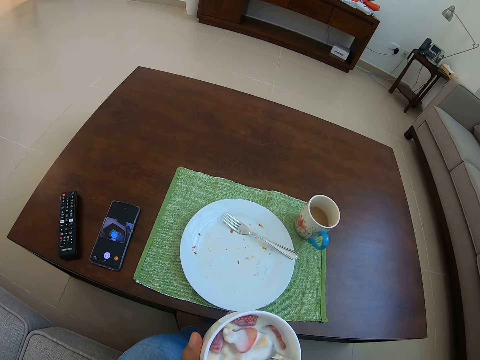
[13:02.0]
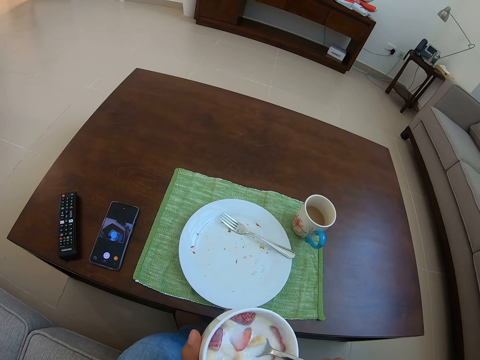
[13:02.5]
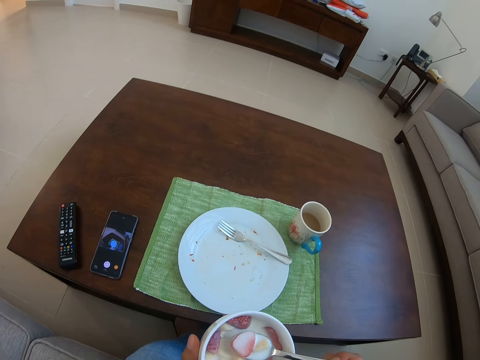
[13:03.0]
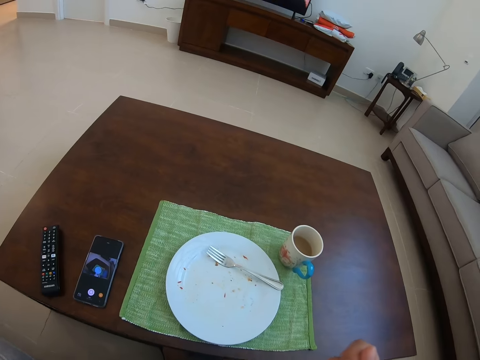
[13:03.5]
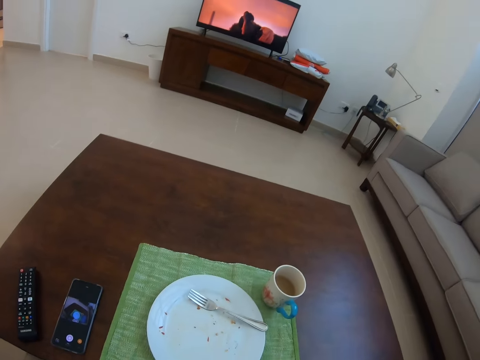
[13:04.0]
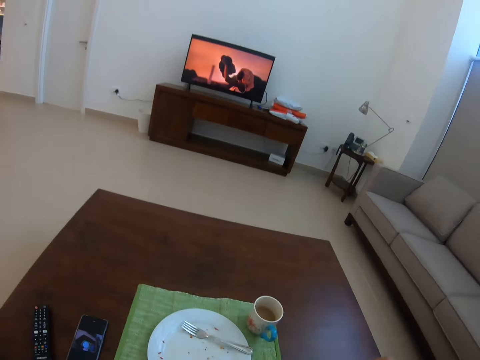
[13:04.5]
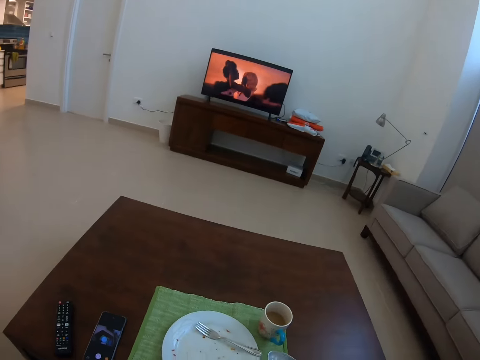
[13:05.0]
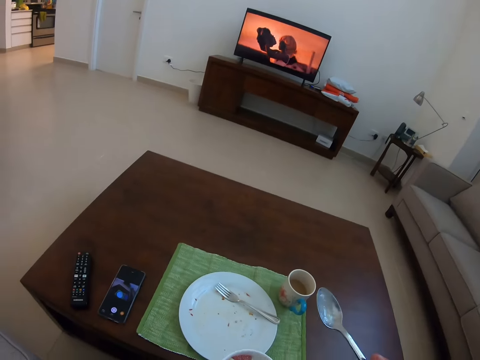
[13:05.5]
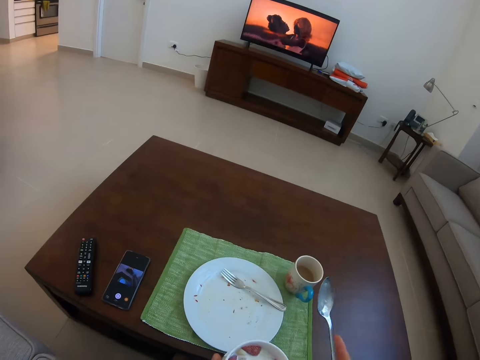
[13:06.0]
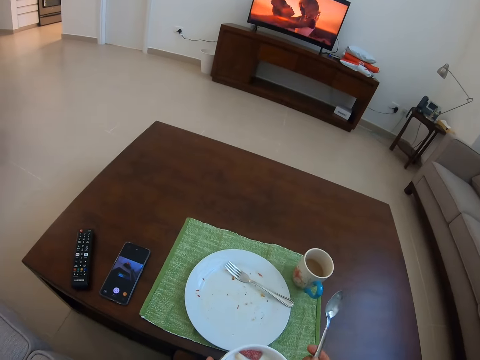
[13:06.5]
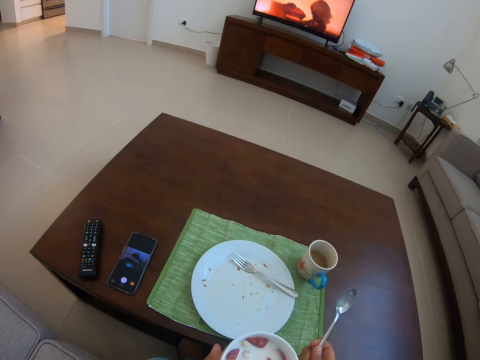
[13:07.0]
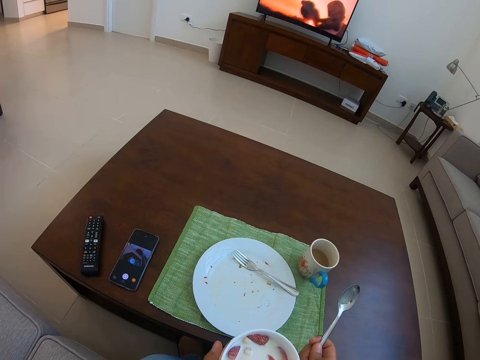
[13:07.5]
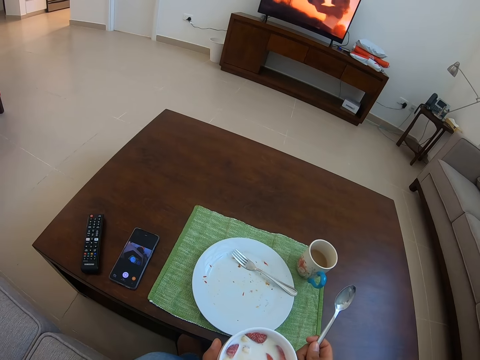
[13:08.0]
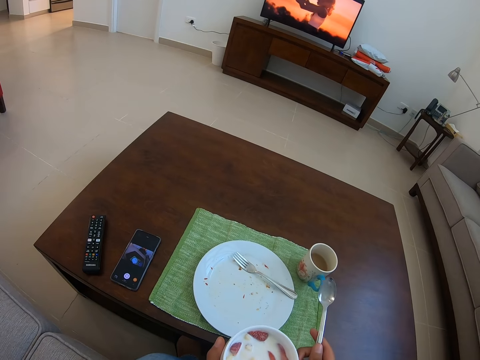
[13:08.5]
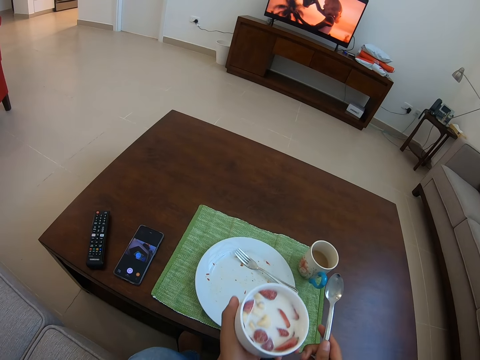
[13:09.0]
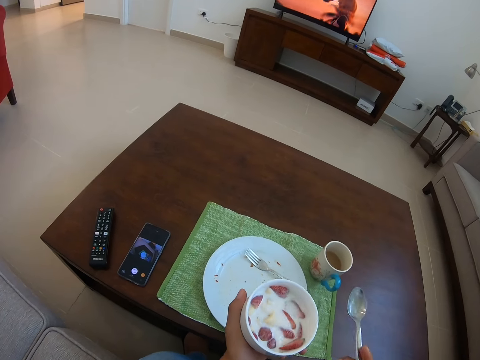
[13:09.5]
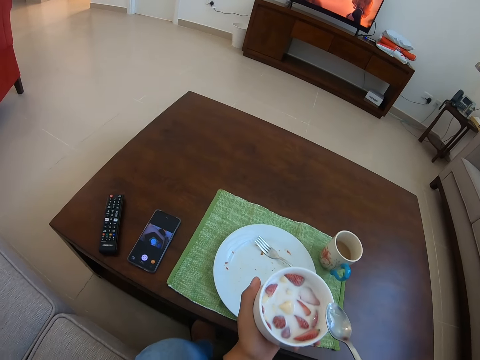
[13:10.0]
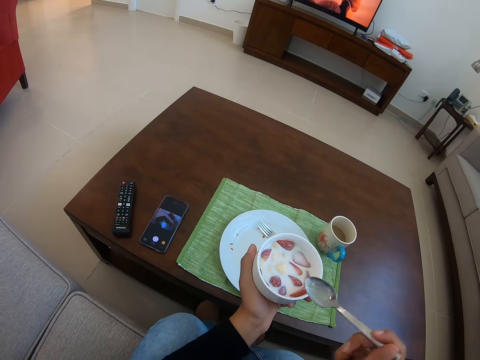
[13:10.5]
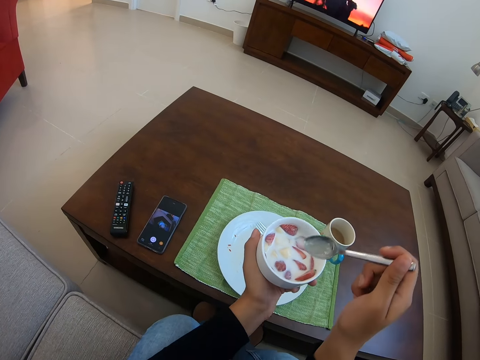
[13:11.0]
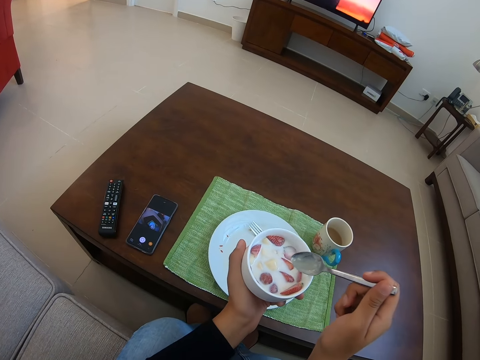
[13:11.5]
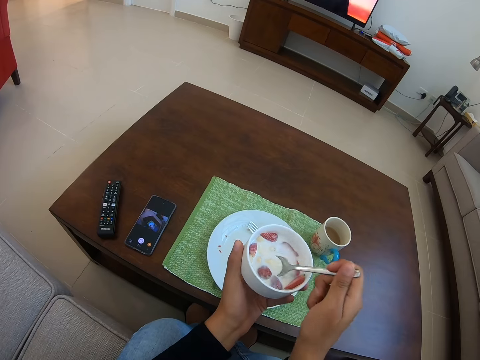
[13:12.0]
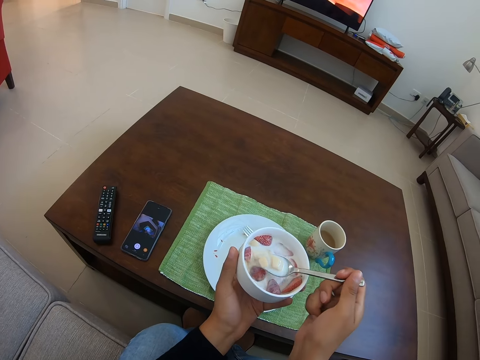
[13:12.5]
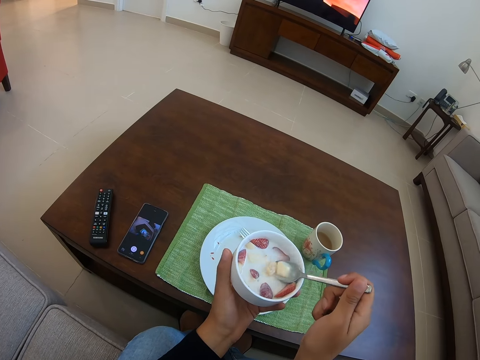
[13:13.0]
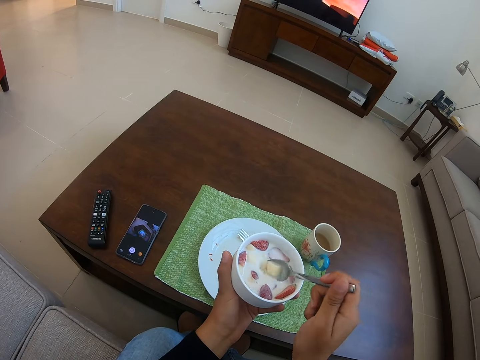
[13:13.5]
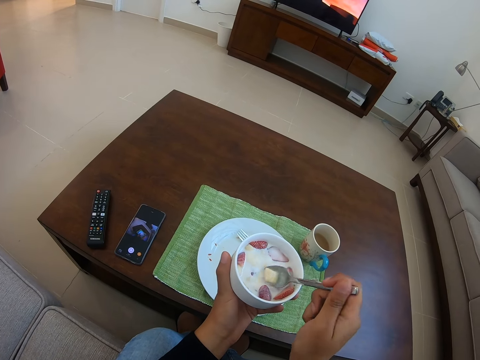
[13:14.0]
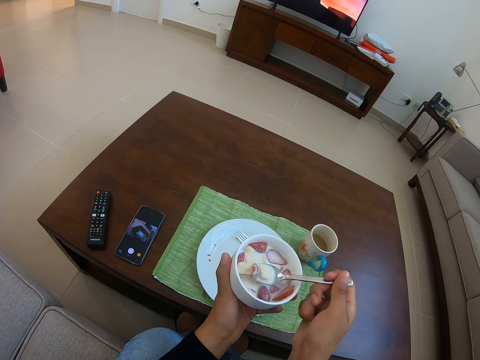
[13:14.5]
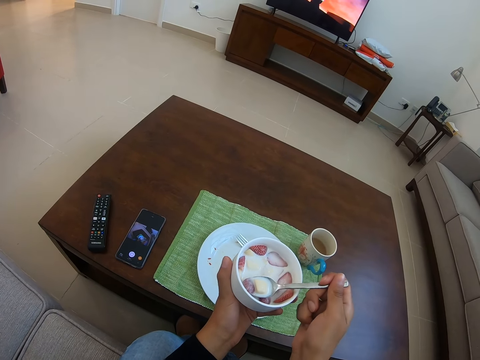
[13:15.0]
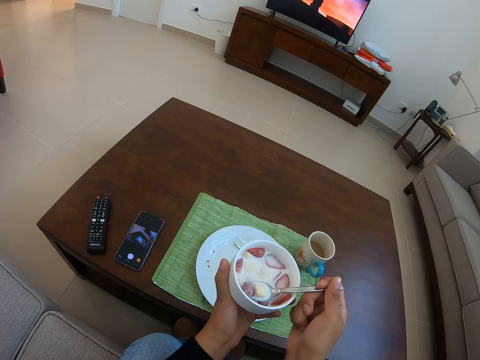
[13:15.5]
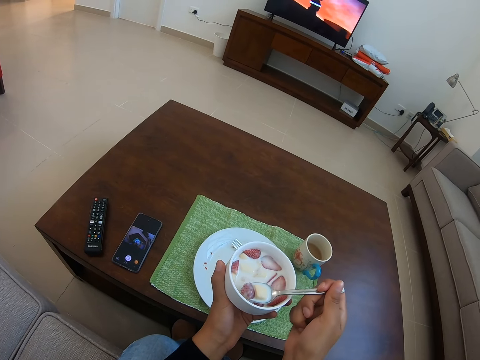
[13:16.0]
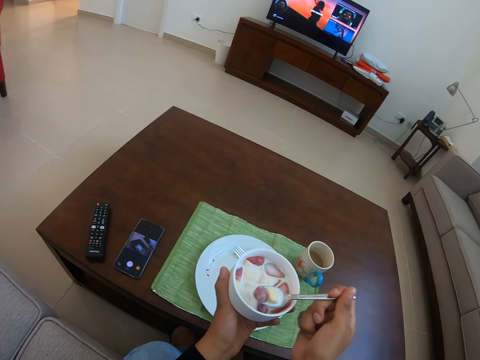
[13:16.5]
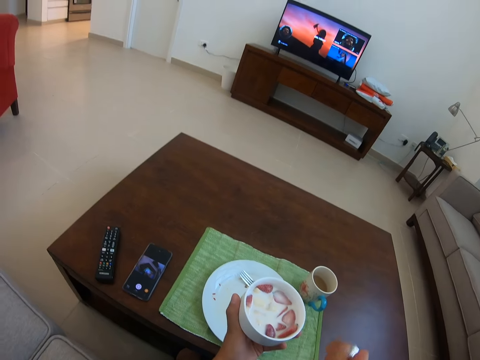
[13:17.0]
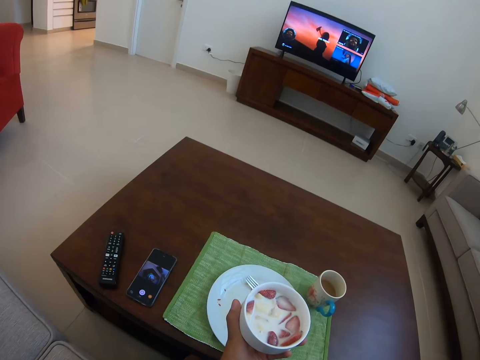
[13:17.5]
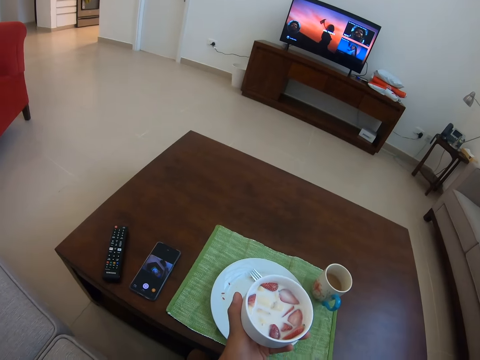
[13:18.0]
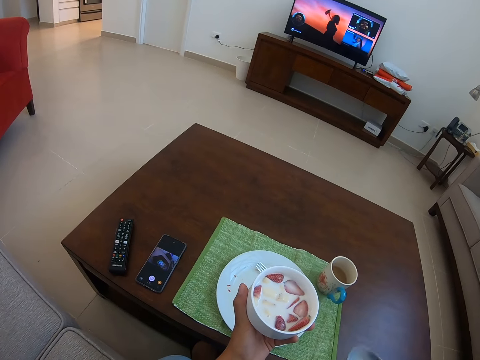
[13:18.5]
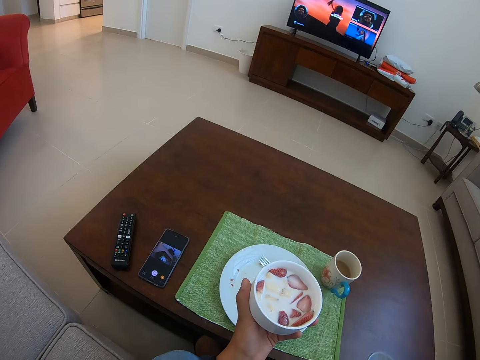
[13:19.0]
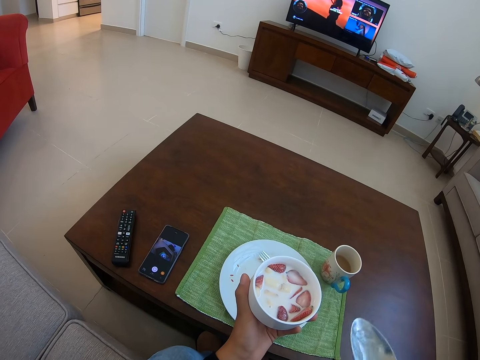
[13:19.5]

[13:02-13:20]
The camera wearer eats fruit salad. They hold a cup of tea. They pick the fruit salad. They mix milk with fruits. They drink the milk and eat the fruit salad.

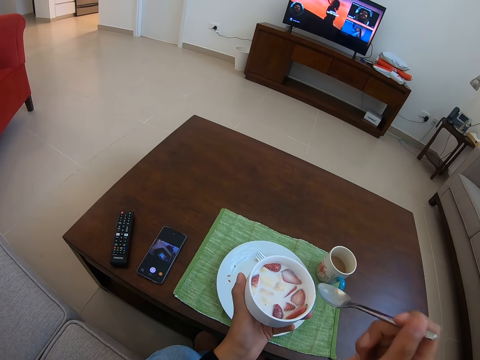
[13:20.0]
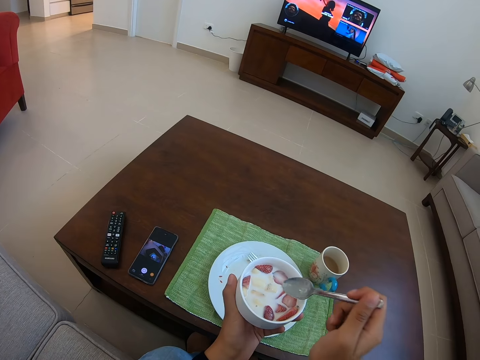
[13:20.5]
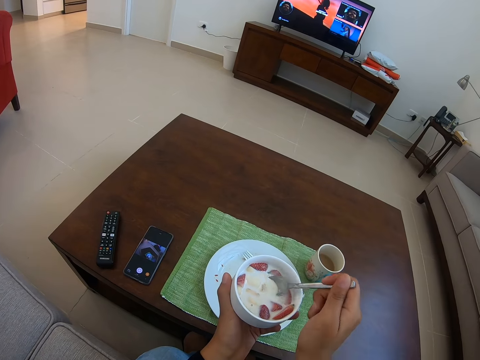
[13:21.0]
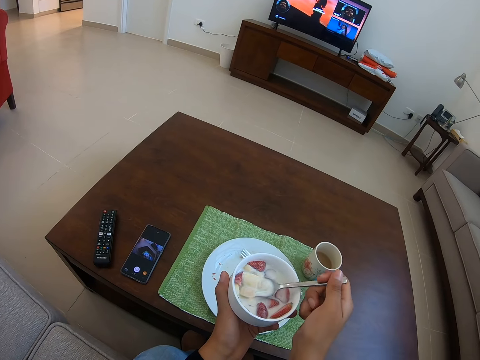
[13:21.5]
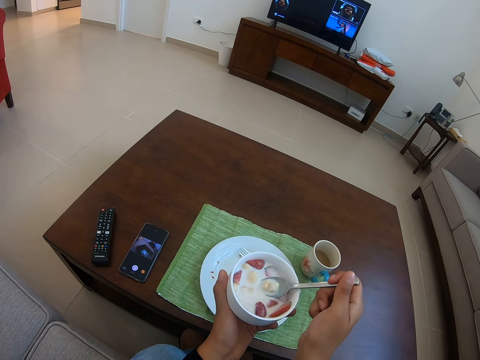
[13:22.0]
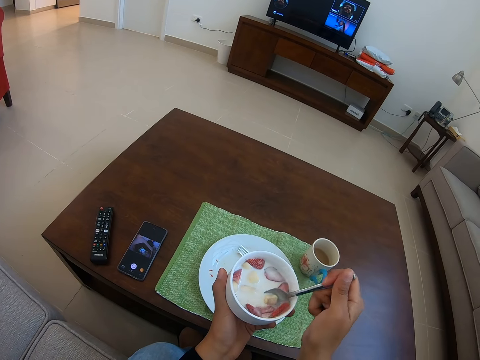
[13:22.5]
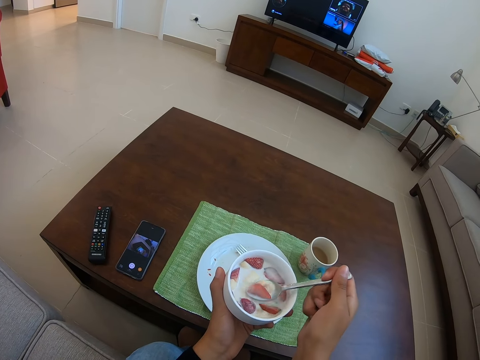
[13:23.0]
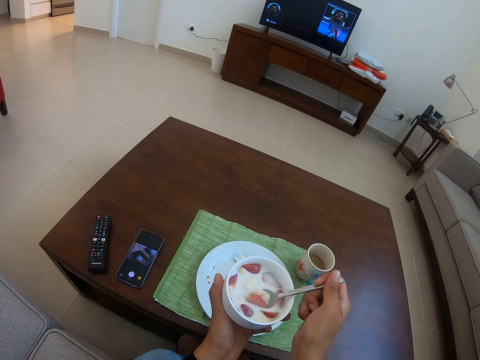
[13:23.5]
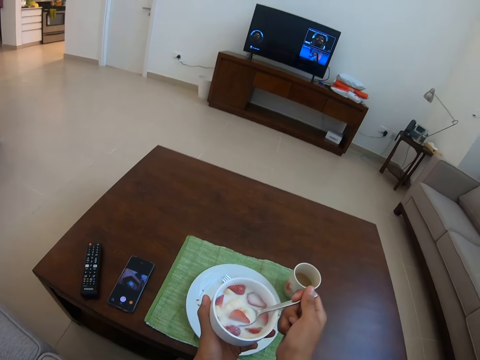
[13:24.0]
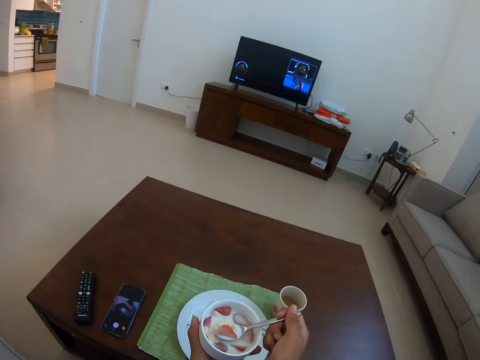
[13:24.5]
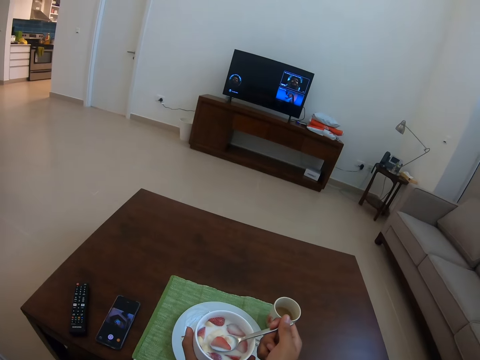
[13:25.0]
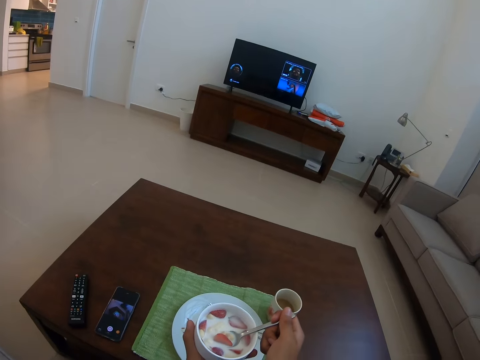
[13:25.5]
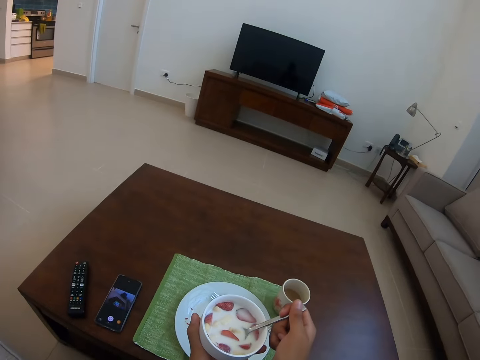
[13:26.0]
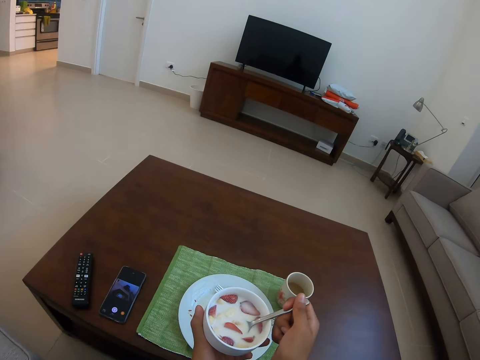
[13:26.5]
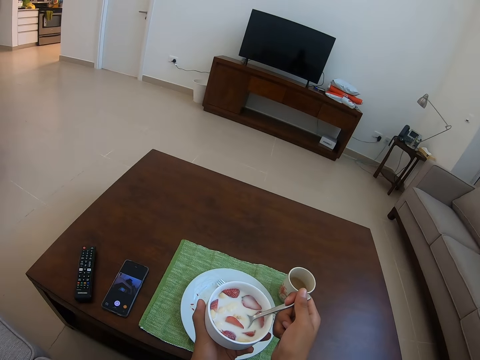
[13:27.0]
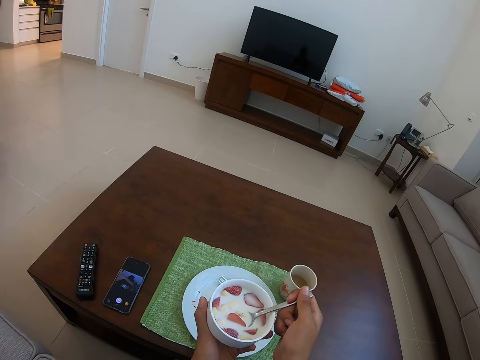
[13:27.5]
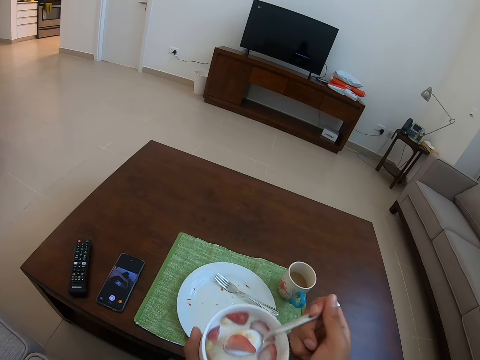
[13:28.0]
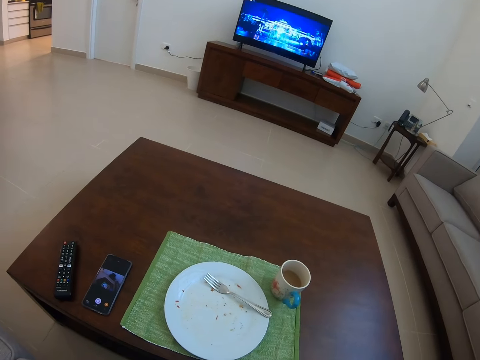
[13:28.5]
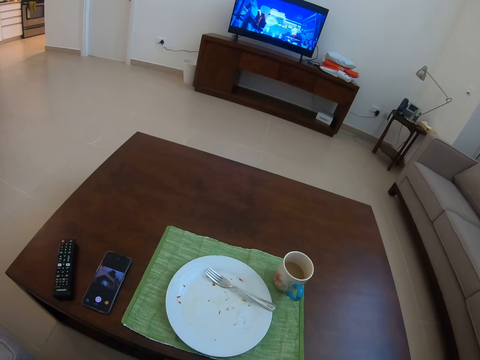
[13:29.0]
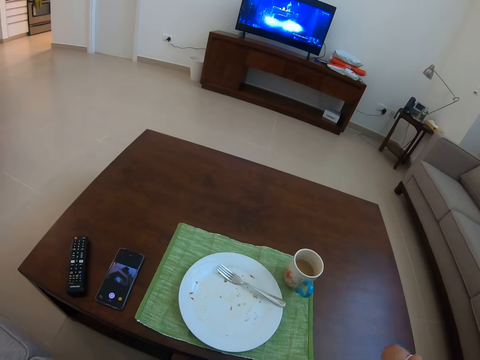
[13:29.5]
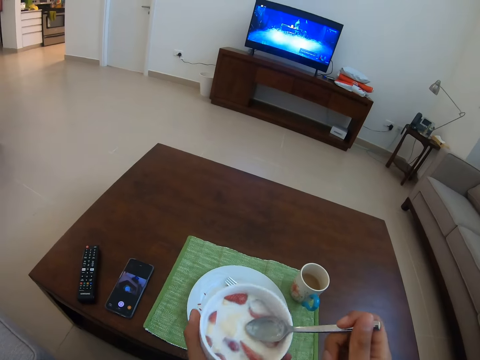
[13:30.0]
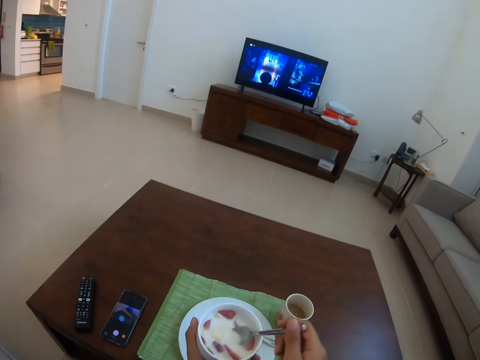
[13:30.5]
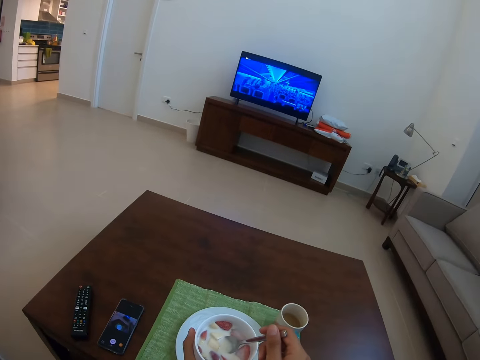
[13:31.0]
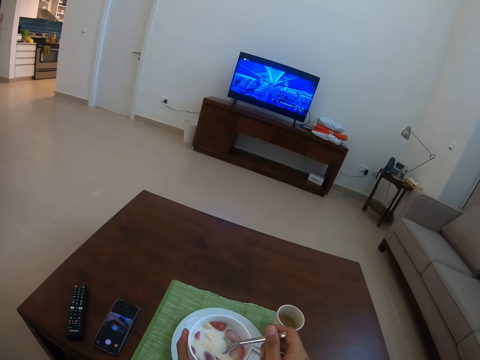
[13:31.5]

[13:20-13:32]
The camera wearer picks fruit salad. They mix milk with fruits. They drink milk and eat the fruit salad.
